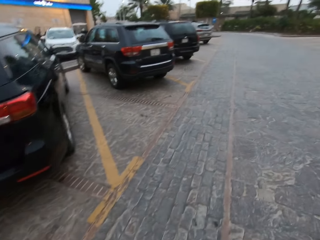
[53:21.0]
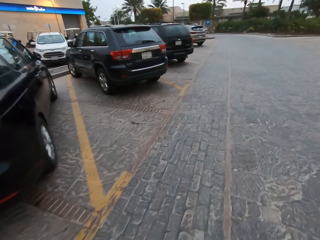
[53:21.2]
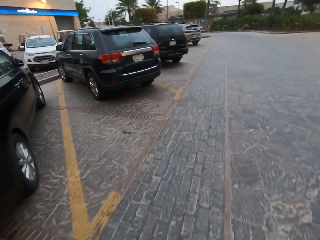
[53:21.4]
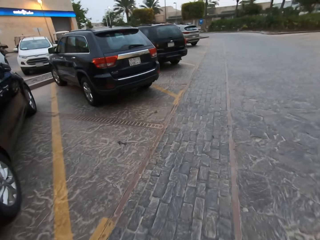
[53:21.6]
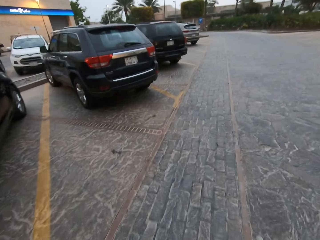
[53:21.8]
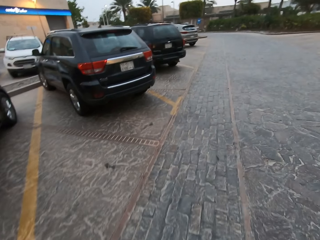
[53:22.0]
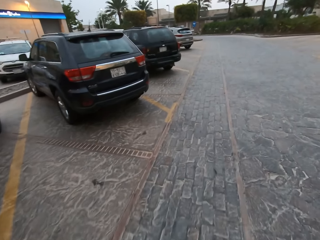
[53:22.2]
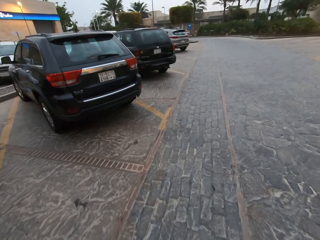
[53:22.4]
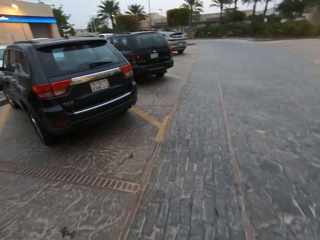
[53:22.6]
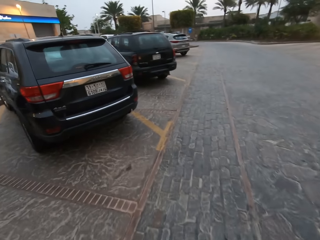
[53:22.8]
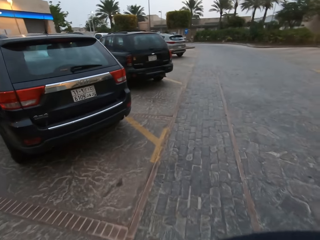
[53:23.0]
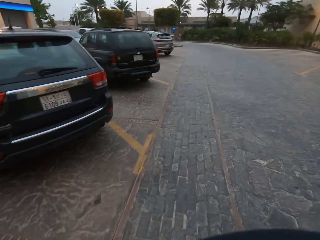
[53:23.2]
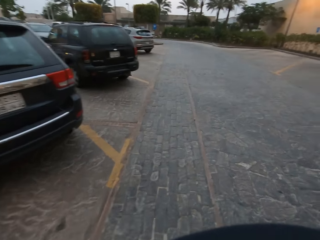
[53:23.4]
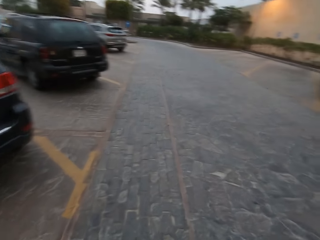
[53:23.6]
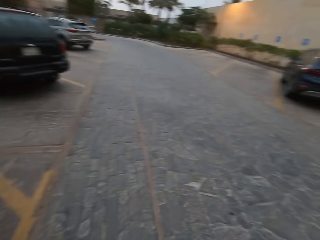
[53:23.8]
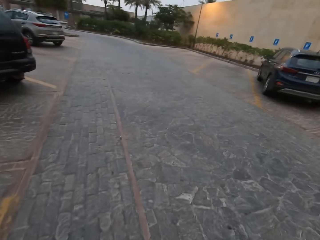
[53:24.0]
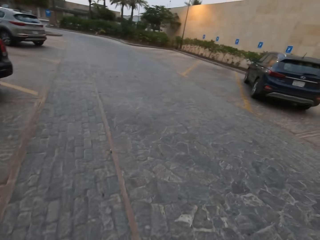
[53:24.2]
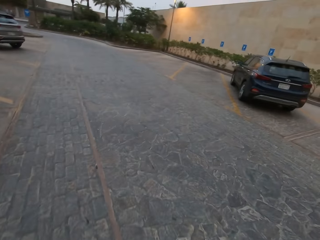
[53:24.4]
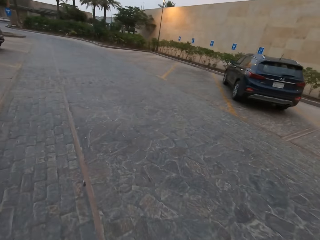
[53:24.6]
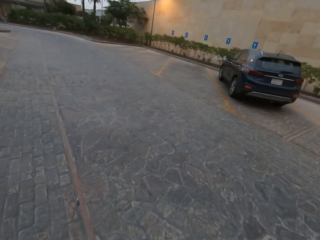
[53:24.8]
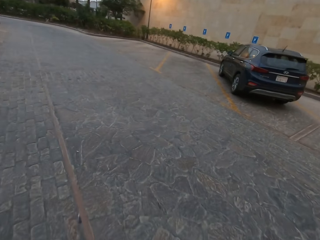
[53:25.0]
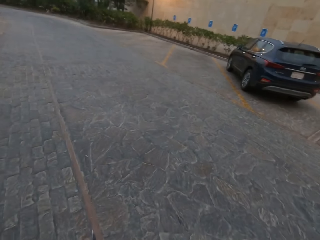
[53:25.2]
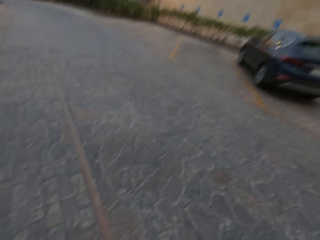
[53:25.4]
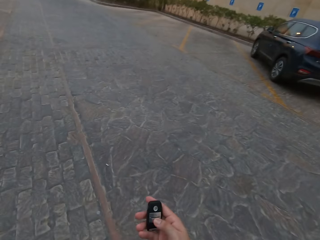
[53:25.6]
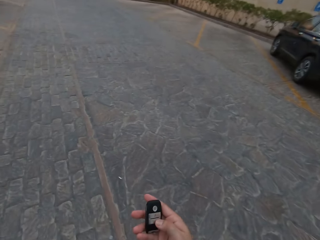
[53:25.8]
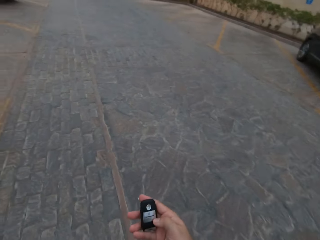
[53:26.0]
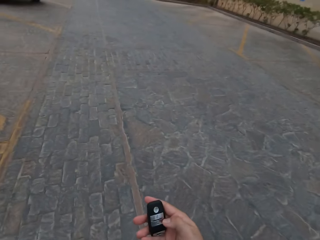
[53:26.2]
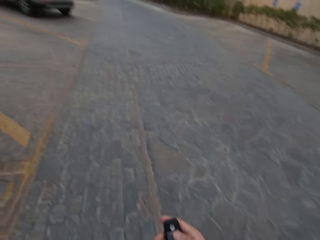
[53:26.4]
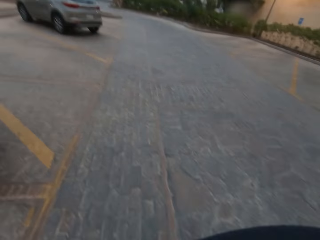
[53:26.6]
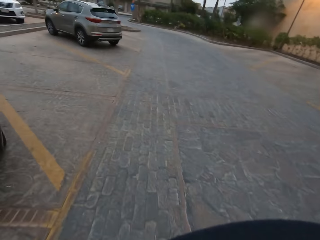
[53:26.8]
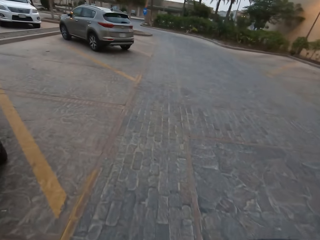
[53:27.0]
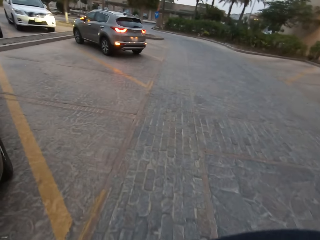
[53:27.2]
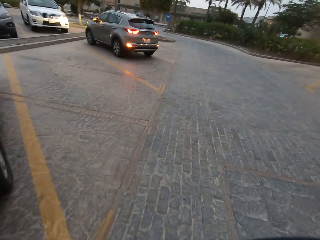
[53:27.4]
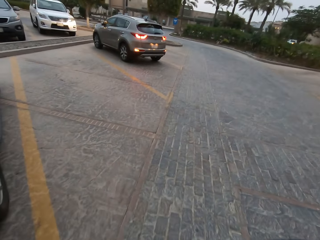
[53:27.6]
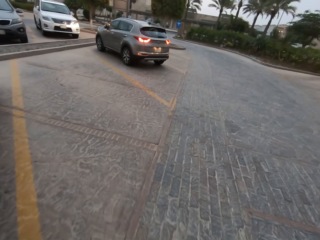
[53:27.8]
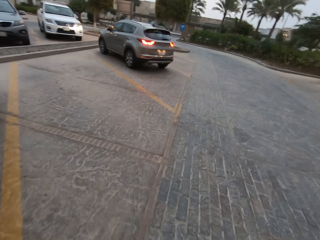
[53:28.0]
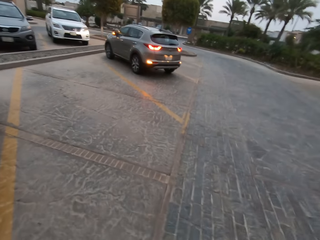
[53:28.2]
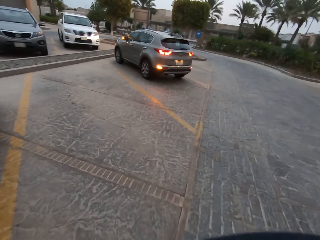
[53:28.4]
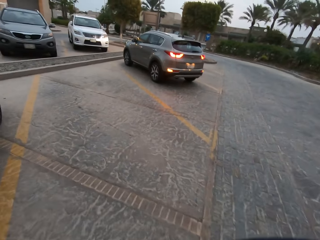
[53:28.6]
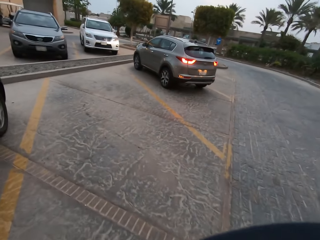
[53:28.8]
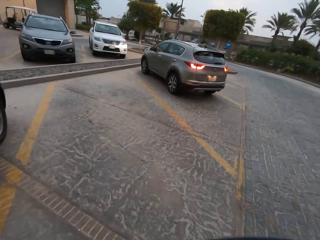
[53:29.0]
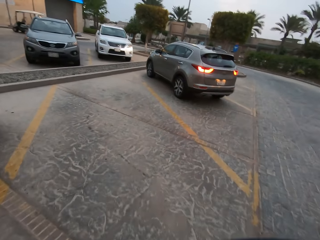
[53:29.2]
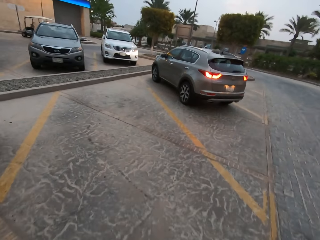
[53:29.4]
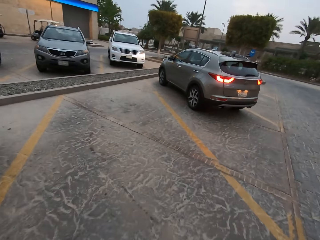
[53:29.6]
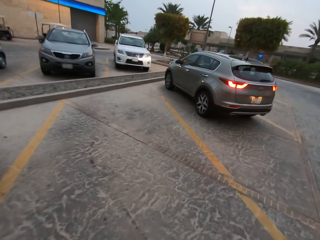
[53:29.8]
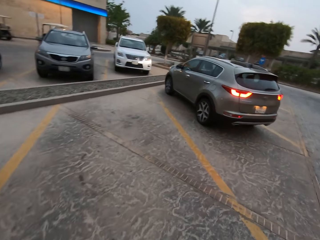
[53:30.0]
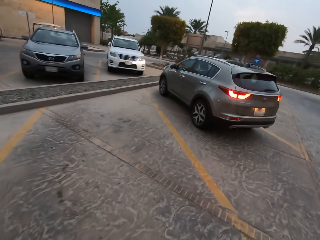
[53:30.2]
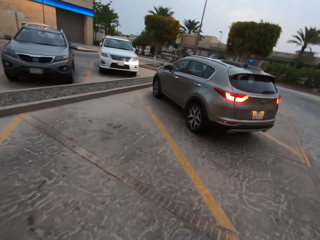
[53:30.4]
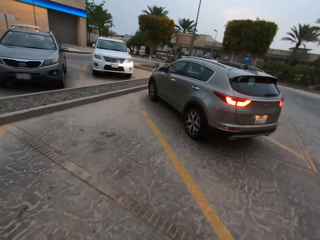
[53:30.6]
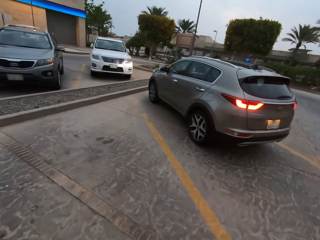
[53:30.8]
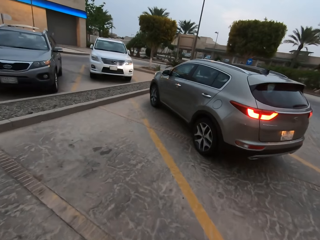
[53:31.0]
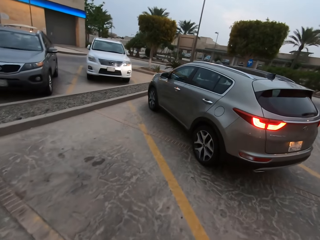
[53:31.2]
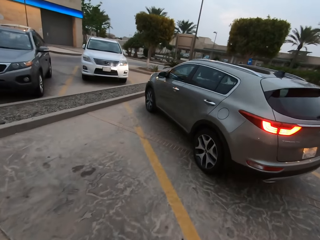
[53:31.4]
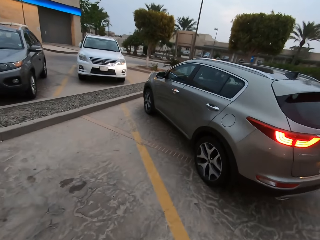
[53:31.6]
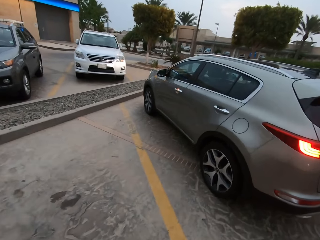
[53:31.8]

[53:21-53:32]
The camera wearer presses his car's remote control.

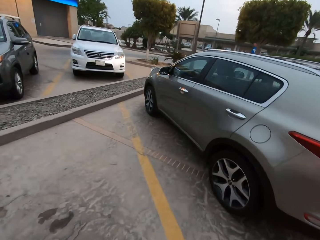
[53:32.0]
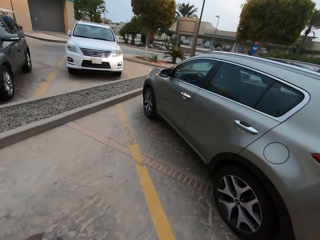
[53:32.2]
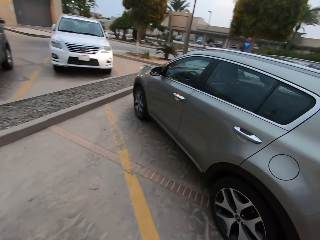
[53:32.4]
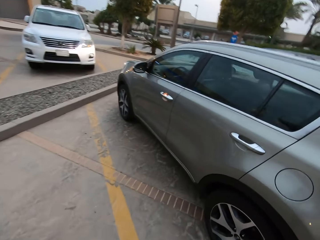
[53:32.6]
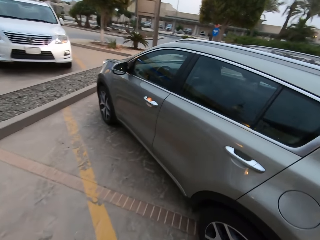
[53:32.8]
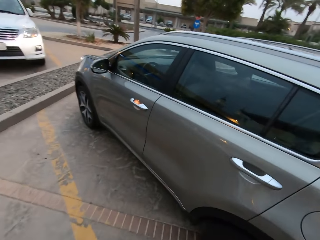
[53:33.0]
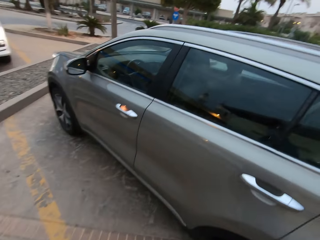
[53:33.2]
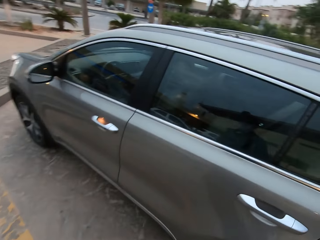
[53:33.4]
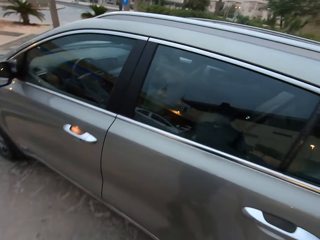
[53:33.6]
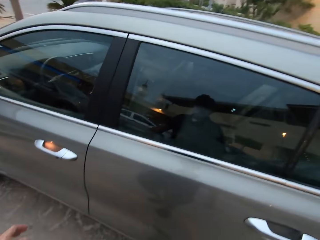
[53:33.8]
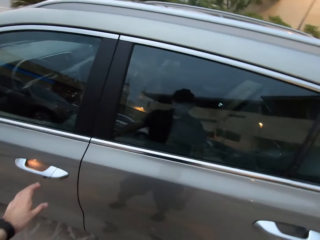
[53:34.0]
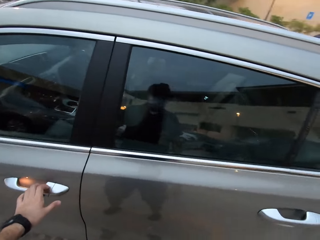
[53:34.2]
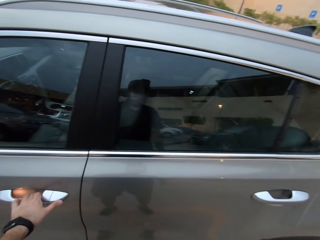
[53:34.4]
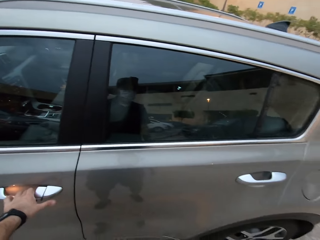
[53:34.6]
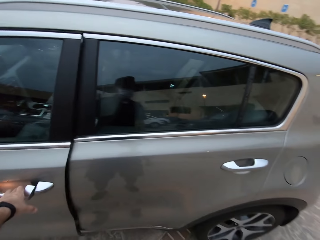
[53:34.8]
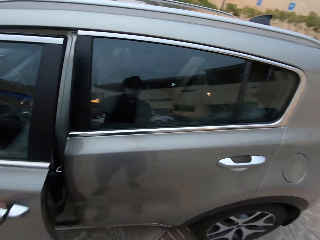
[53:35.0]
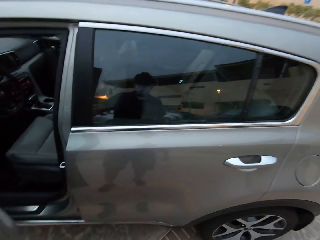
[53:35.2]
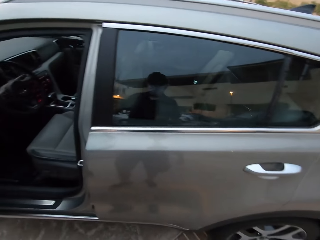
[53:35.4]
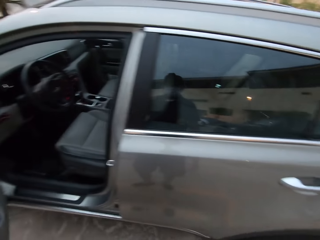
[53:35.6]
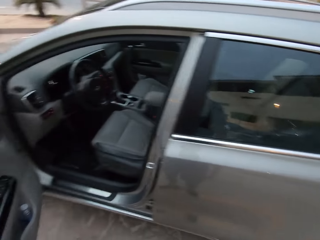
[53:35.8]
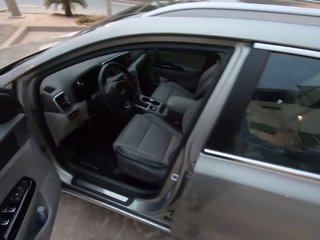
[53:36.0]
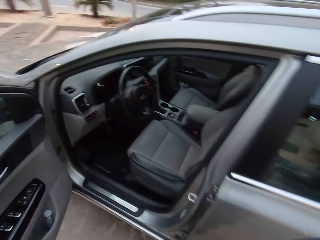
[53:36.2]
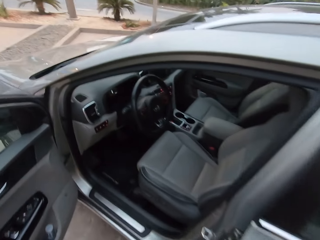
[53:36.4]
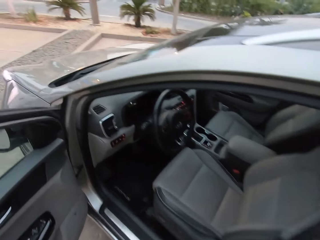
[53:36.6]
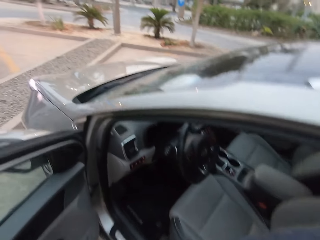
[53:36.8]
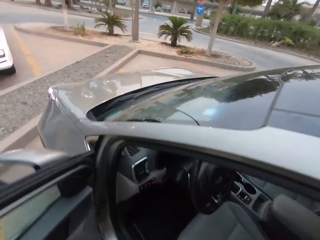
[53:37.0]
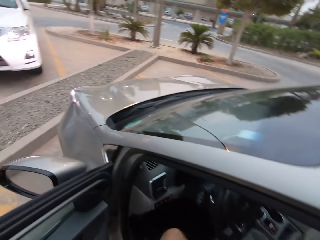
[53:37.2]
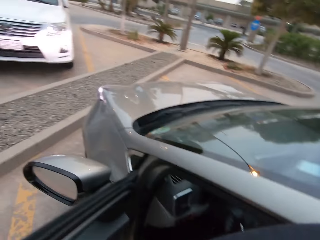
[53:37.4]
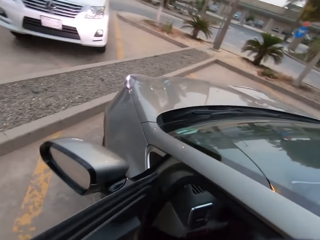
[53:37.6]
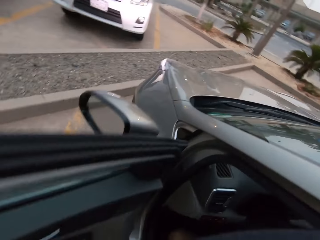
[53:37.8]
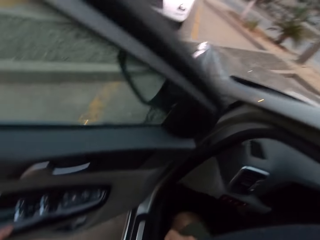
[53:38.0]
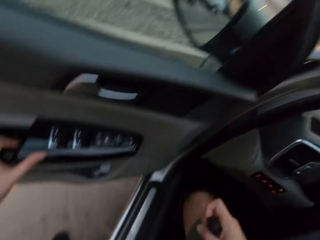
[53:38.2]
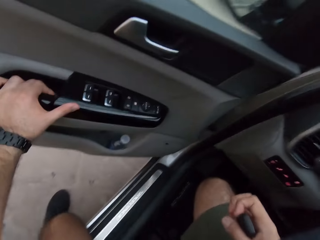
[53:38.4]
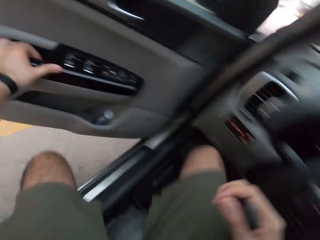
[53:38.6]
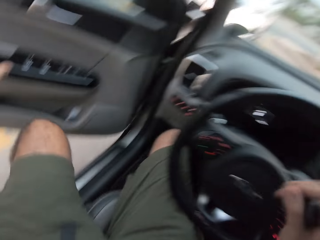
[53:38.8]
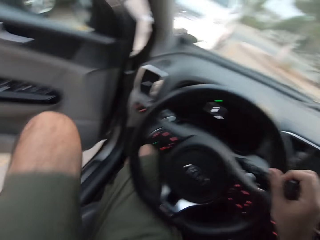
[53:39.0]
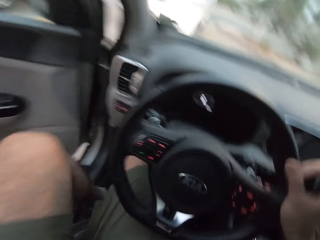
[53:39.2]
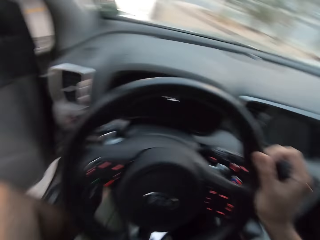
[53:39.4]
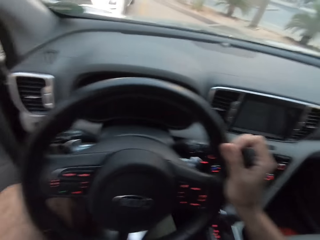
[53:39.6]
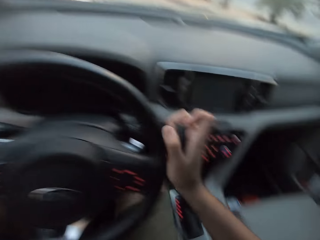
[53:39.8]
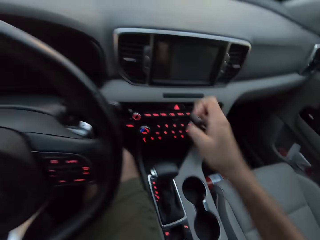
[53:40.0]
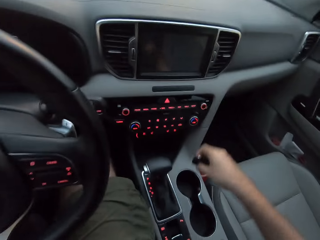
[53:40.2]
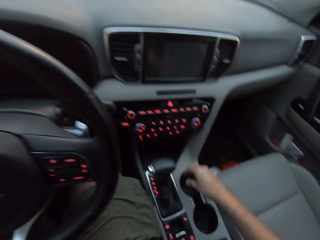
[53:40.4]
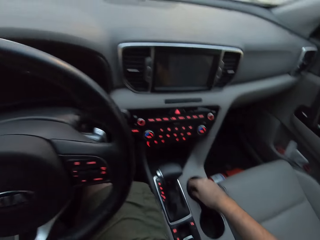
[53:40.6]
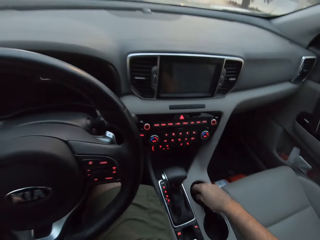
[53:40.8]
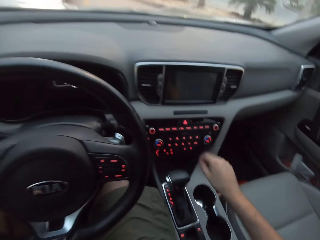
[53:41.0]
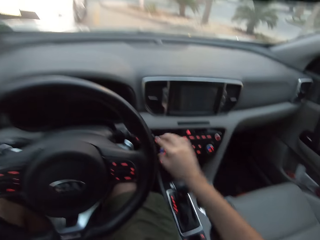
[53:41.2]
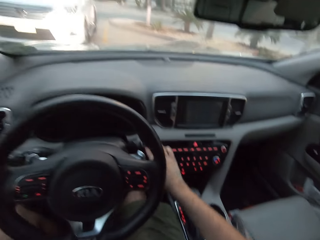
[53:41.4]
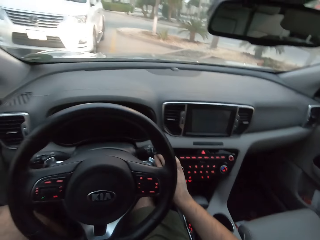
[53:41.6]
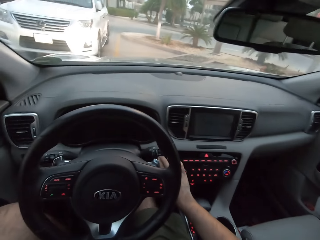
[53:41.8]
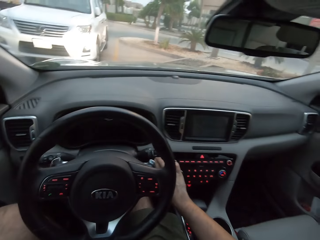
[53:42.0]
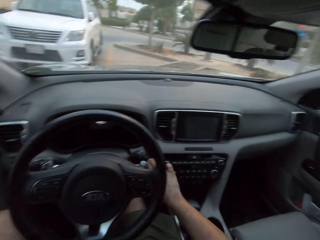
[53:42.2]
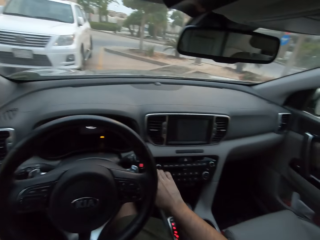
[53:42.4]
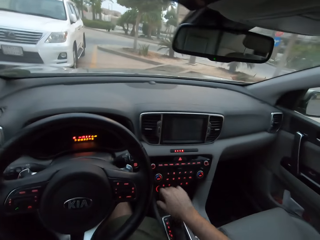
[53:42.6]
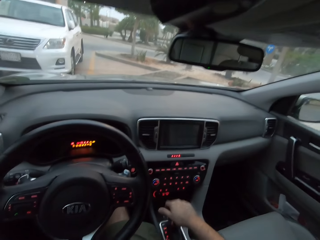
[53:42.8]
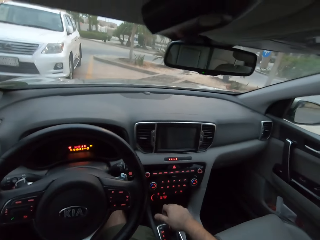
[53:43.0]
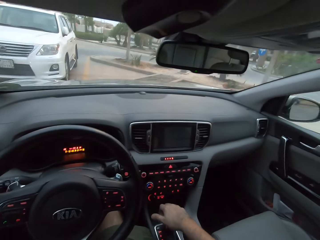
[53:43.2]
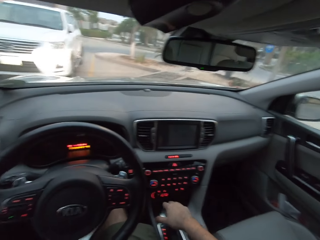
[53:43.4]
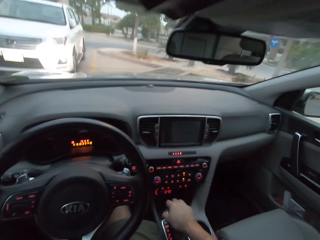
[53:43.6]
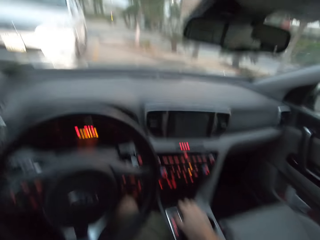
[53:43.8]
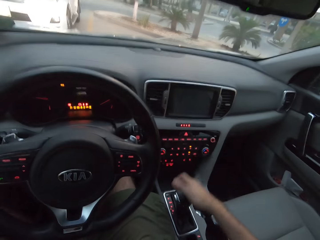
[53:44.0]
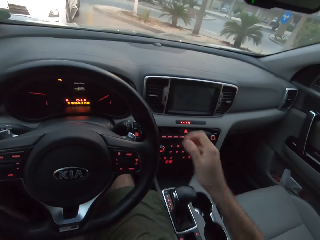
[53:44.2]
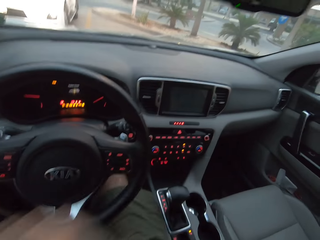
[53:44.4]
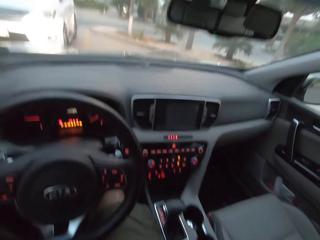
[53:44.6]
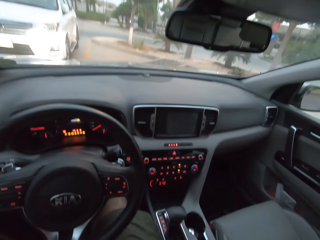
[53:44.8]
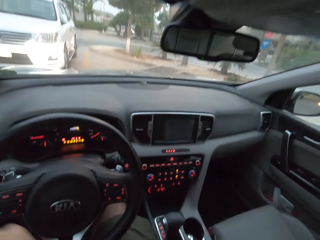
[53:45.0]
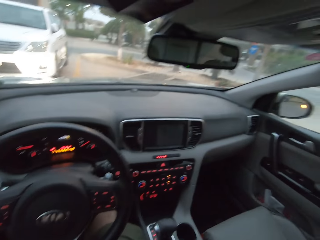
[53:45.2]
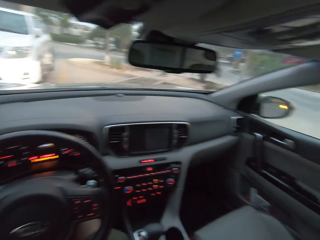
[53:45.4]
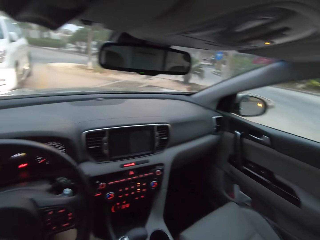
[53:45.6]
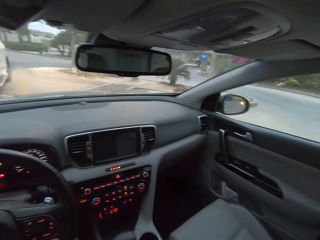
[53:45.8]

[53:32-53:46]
The camera wearer opens the car door. They reach out for the front left door. They sit down and enter the car. They drop something. They operate the car. They turn on the engine. They look around.
